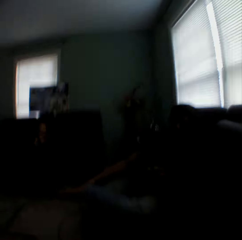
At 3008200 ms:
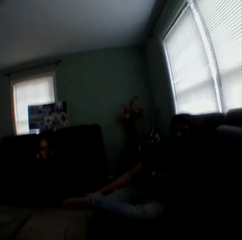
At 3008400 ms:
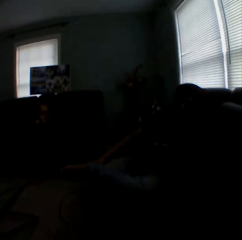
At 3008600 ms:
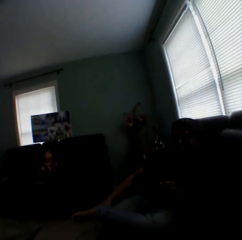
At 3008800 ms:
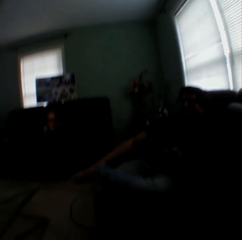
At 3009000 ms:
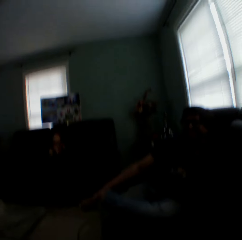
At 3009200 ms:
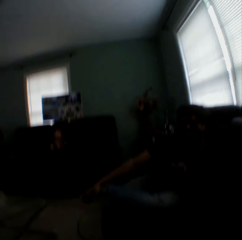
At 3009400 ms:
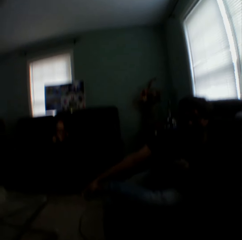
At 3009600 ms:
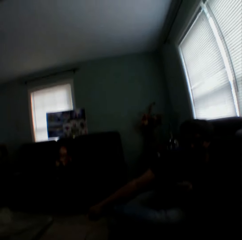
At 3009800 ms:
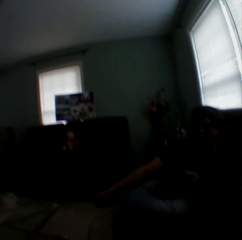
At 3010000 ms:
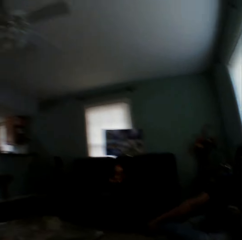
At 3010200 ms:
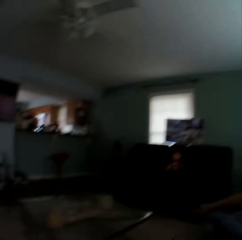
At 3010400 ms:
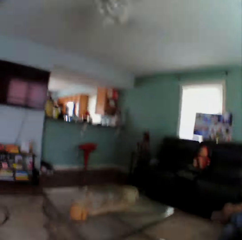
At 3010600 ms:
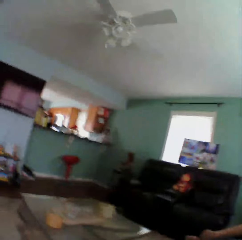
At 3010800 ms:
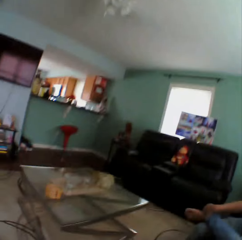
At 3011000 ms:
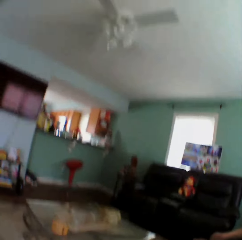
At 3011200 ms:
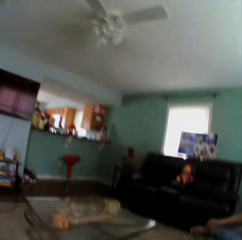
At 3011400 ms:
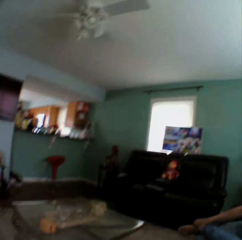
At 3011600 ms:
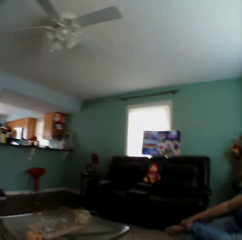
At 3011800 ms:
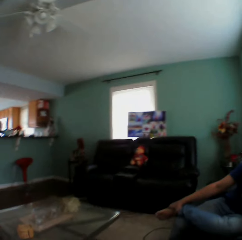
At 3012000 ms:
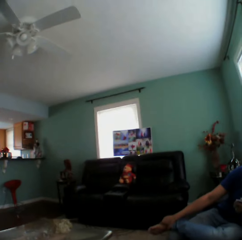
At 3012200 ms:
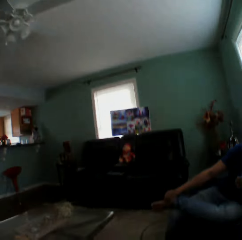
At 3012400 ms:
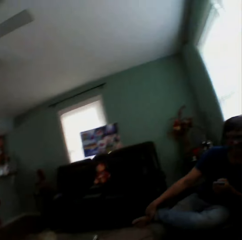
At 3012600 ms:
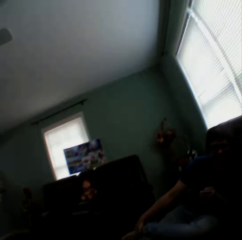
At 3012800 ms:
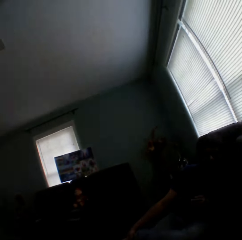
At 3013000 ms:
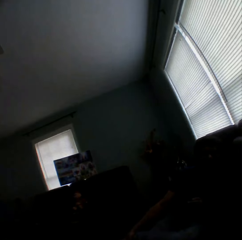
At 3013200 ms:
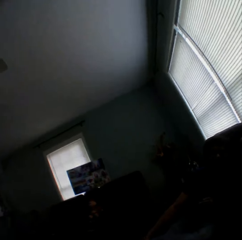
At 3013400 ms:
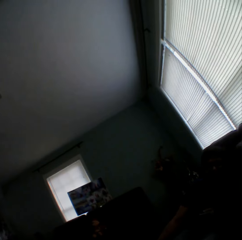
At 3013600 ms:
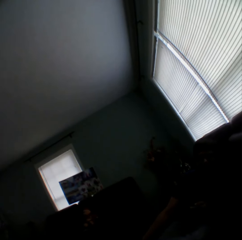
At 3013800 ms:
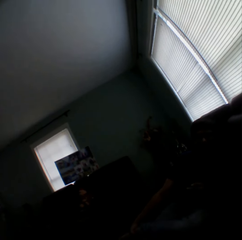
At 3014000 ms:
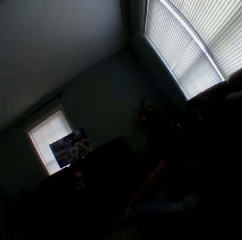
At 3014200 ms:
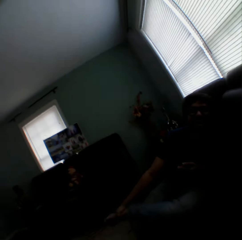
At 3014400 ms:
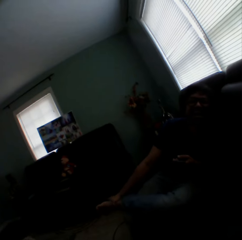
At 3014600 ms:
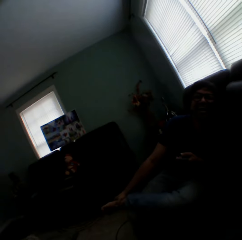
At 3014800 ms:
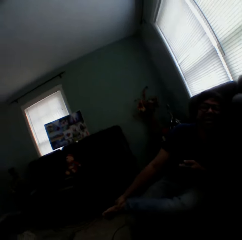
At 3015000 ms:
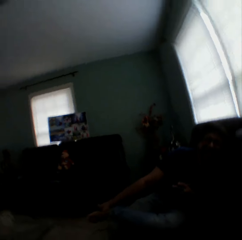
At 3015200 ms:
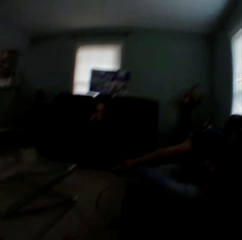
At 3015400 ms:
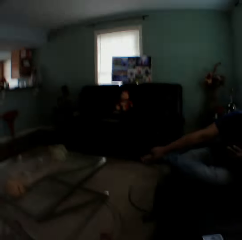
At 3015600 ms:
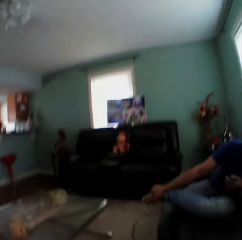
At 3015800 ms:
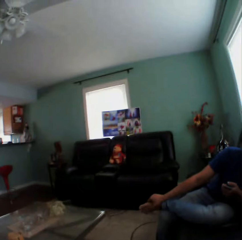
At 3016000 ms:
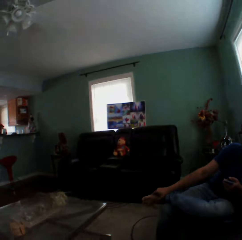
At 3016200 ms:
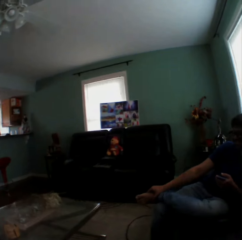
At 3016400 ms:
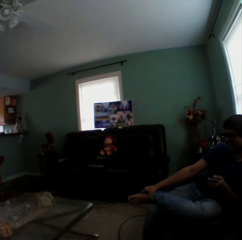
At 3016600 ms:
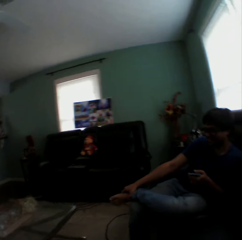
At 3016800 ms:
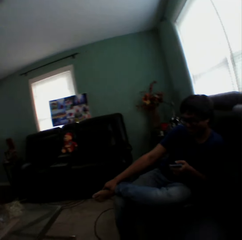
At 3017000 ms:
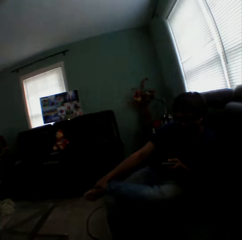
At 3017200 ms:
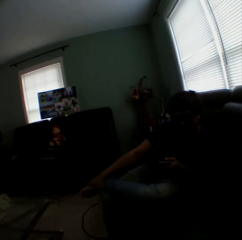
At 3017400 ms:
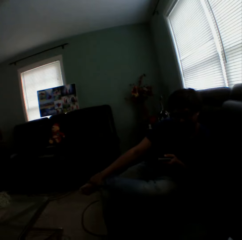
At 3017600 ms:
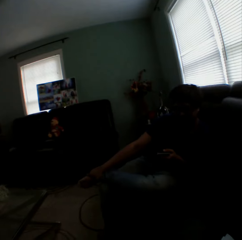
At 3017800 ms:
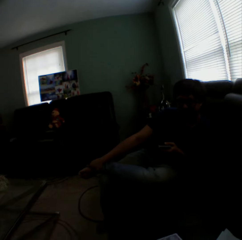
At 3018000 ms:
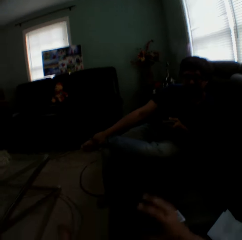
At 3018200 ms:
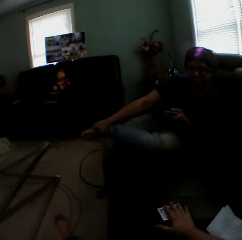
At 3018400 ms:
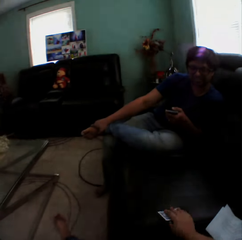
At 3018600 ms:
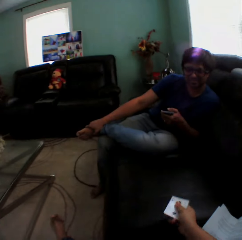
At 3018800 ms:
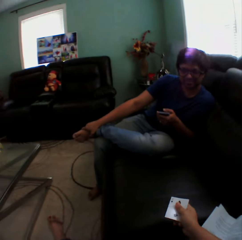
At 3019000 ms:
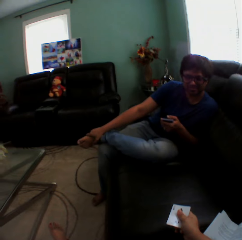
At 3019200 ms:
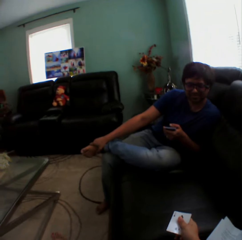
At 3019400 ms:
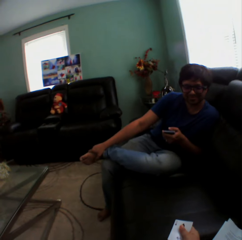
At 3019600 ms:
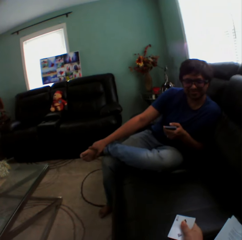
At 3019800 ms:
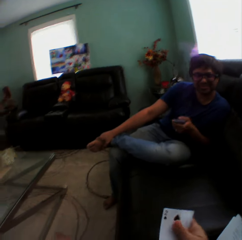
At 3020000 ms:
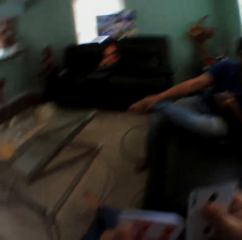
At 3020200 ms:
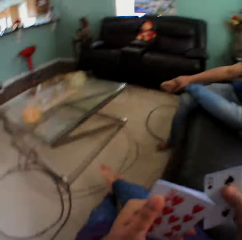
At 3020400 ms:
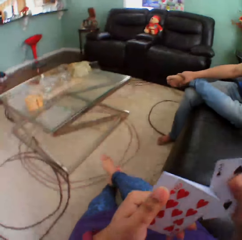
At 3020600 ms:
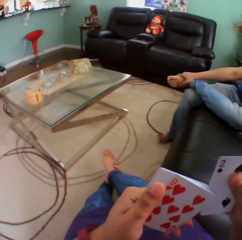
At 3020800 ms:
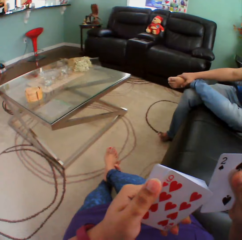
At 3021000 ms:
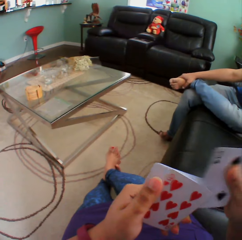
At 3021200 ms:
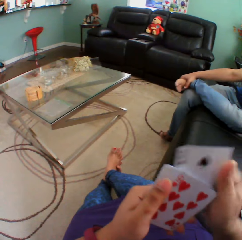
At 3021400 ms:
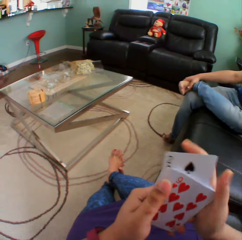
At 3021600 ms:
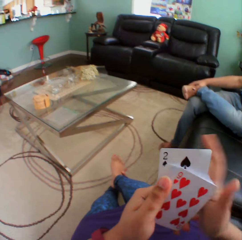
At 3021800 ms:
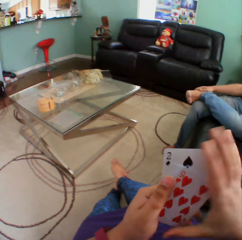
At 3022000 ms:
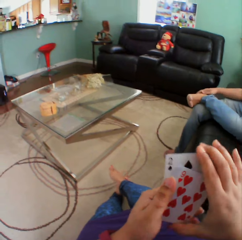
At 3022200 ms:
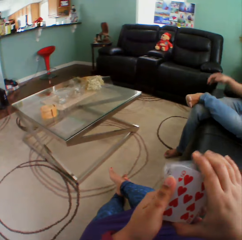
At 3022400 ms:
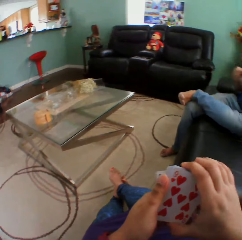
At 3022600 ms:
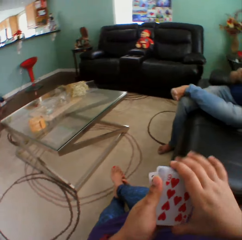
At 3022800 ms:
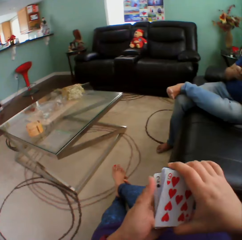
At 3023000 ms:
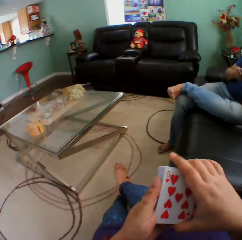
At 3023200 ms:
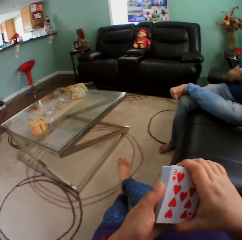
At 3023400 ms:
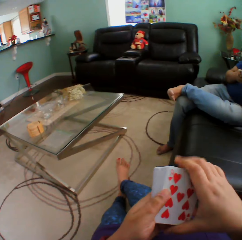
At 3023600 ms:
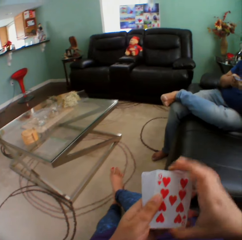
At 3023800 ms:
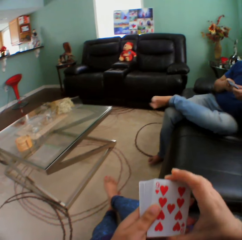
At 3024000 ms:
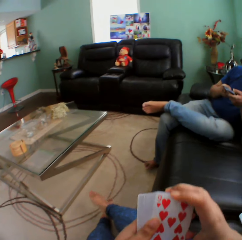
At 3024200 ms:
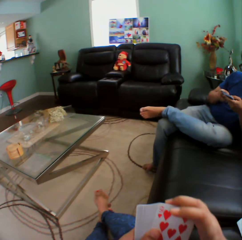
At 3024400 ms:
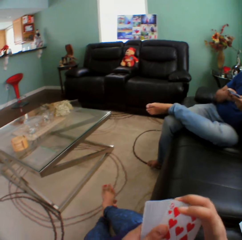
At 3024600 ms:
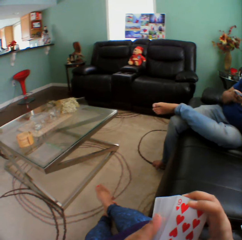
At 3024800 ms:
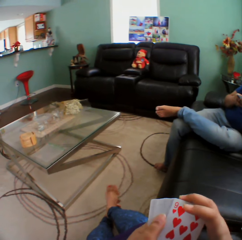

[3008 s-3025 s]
The camera wearer looks around the house. She picks up the card and arranges the cards on her hand.

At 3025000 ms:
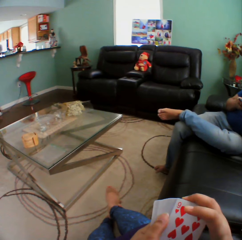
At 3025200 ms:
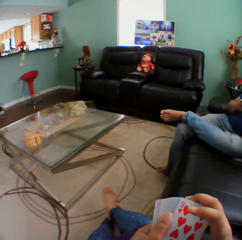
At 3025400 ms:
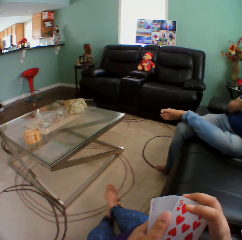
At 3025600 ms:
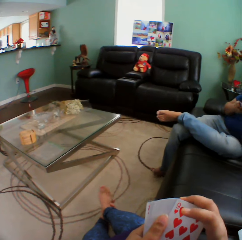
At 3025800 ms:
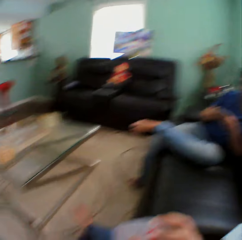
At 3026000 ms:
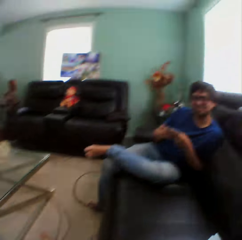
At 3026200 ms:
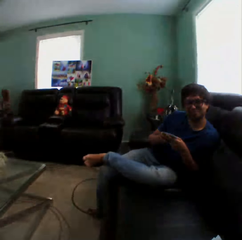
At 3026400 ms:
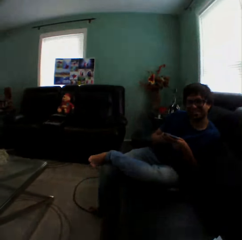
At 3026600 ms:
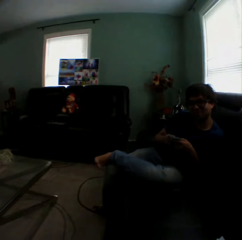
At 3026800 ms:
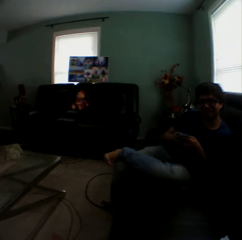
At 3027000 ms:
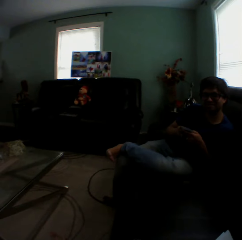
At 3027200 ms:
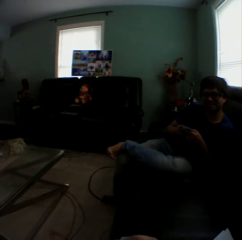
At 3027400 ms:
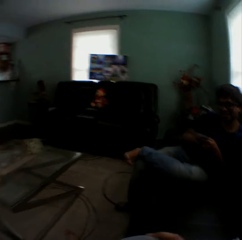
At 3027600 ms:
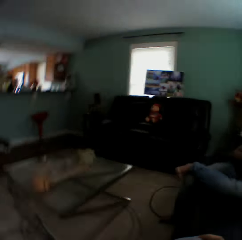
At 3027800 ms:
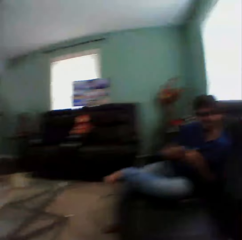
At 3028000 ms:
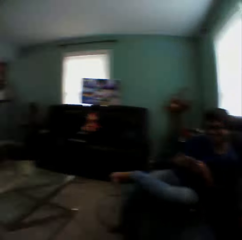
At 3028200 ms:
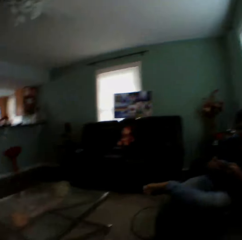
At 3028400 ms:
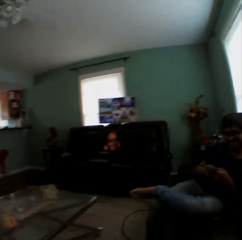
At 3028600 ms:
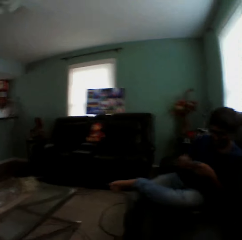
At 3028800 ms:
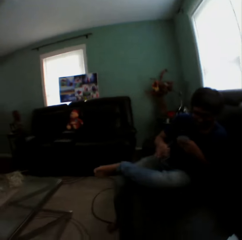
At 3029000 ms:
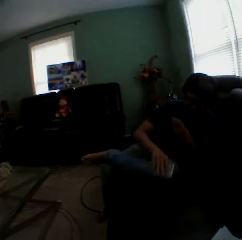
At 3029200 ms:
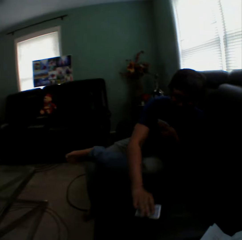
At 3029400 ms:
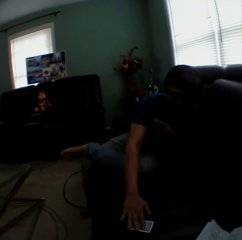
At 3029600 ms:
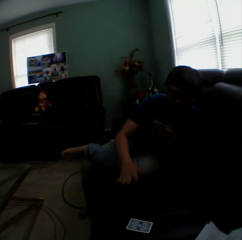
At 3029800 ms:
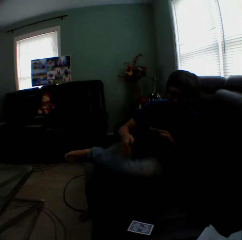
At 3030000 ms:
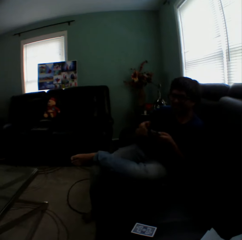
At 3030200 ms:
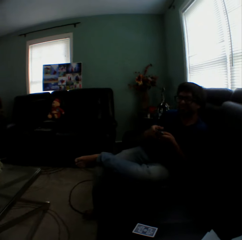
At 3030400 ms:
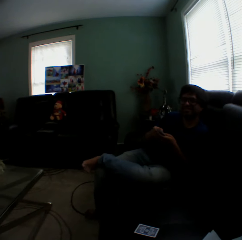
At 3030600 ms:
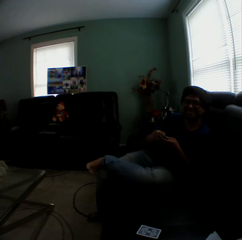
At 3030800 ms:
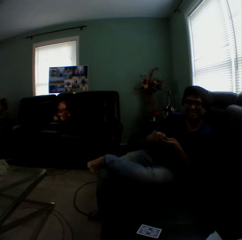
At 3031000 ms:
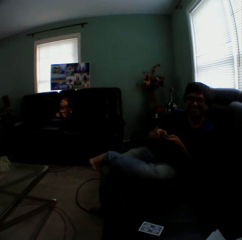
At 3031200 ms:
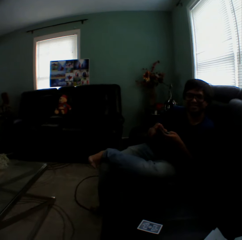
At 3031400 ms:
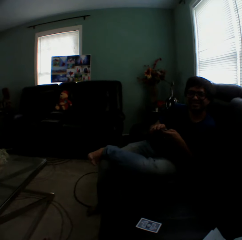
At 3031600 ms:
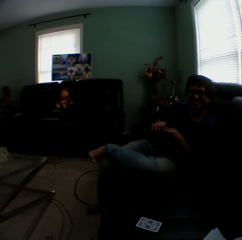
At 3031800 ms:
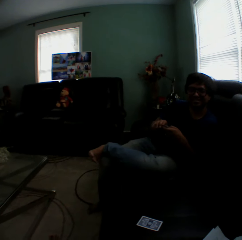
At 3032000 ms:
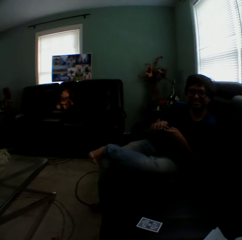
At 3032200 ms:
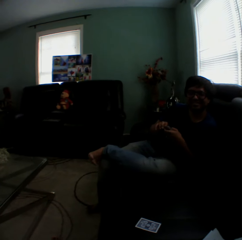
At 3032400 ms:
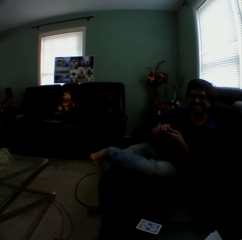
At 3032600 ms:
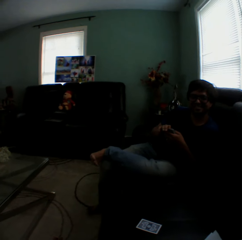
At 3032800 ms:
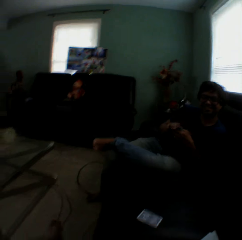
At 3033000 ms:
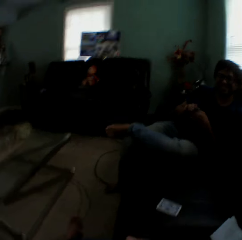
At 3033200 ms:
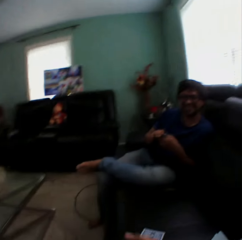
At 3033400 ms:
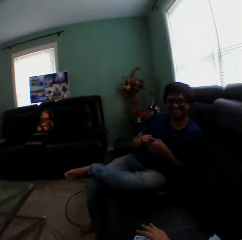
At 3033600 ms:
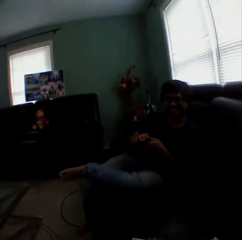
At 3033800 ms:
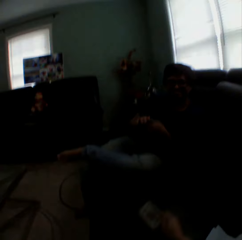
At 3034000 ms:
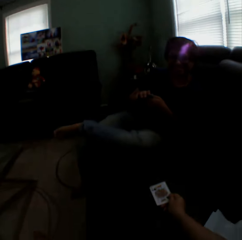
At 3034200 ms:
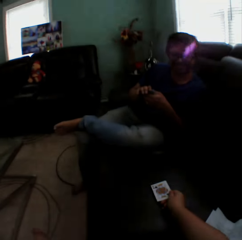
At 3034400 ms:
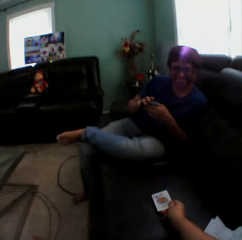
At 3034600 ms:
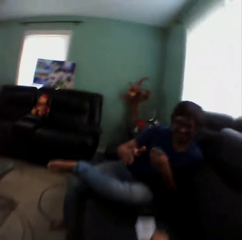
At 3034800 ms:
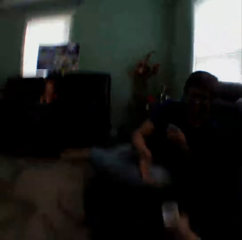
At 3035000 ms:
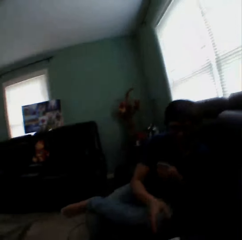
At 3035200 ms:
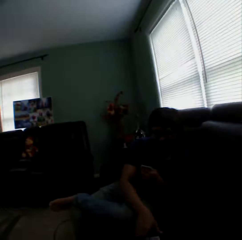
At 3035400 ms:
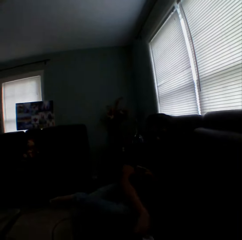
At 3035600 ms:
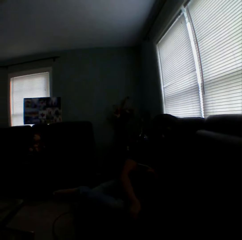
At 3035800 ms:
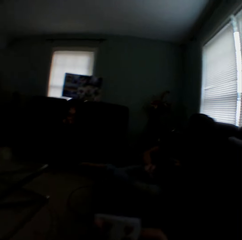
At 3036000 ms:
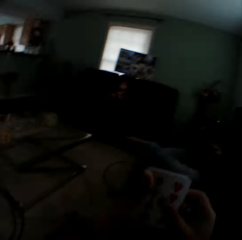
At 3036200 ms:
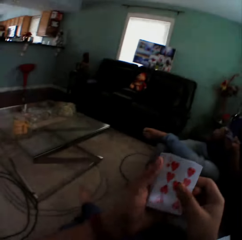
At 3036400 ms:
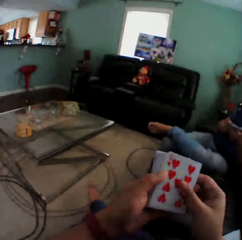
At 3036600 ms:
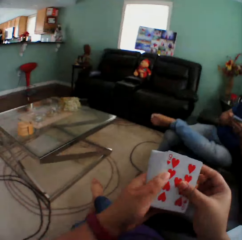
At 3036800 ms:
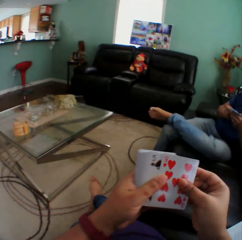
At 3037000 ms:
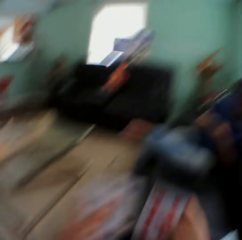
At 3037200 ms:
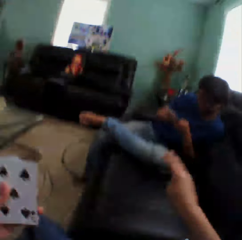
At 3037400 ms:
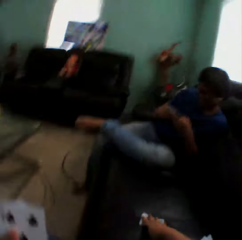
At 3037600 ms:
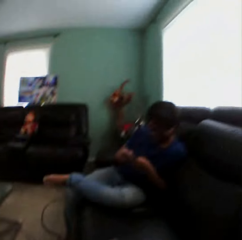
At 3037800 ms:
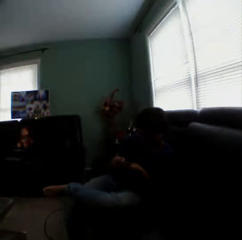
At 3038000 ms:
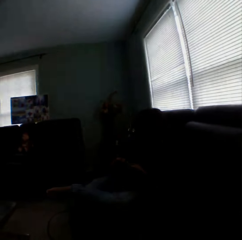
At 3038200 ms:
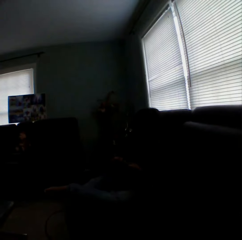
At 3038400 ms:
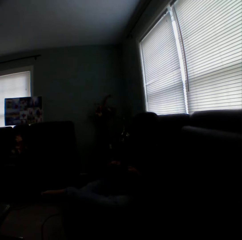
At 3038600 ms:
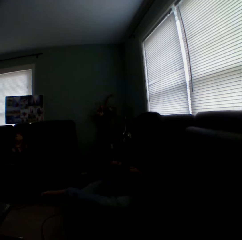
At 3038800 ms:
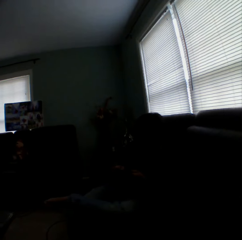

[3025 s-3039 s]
The camera wearer shuffles the cards. A man puts a card on the couch. The camera wearer plays the card game with the man. The man shuffles the card. The camera wearer holds the card and puts a card on the couch.
